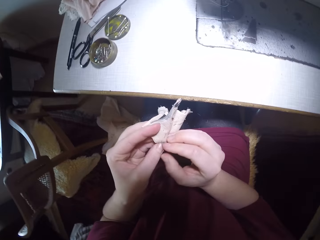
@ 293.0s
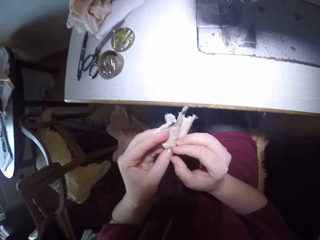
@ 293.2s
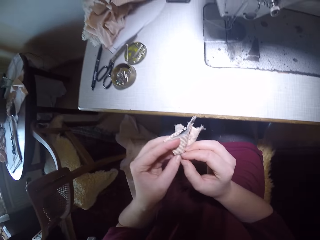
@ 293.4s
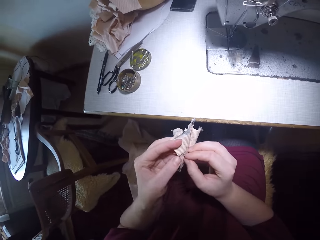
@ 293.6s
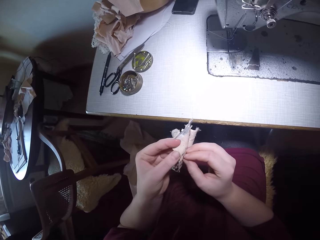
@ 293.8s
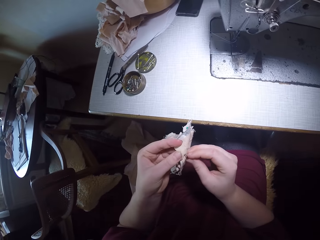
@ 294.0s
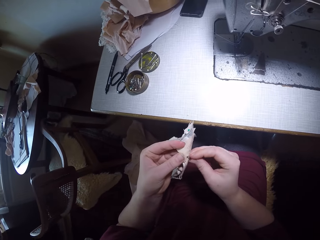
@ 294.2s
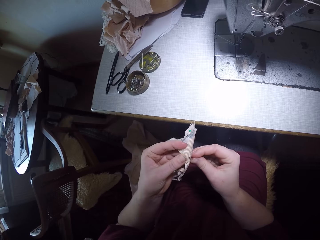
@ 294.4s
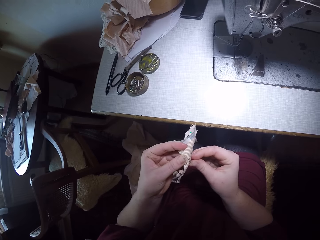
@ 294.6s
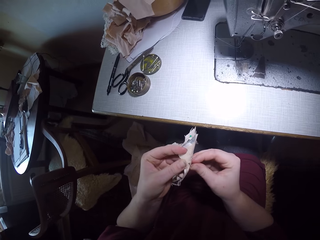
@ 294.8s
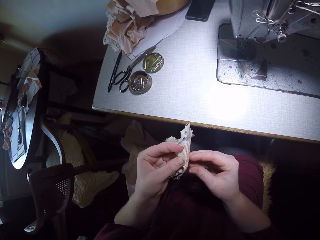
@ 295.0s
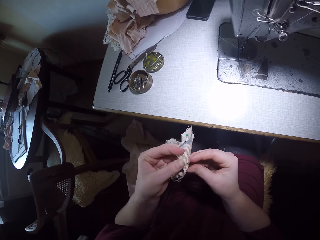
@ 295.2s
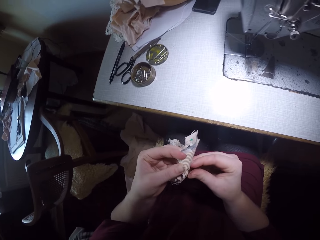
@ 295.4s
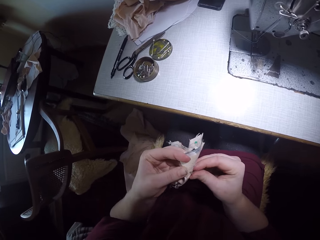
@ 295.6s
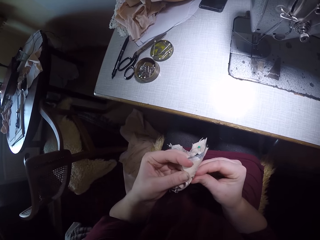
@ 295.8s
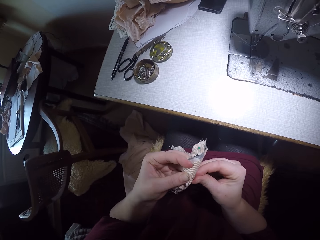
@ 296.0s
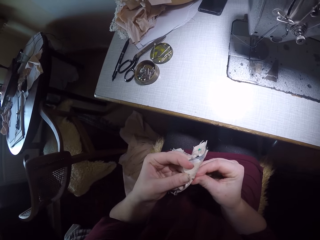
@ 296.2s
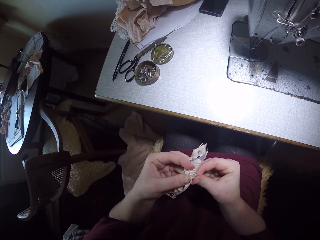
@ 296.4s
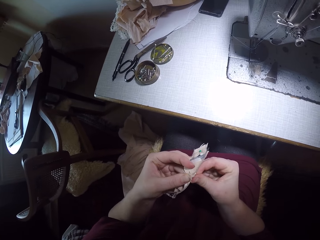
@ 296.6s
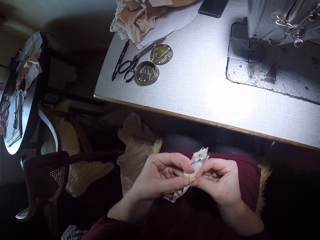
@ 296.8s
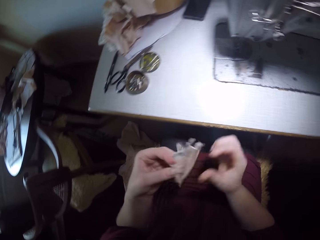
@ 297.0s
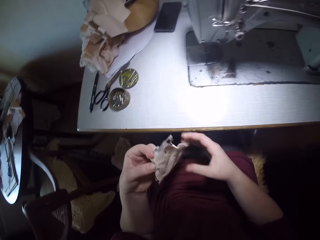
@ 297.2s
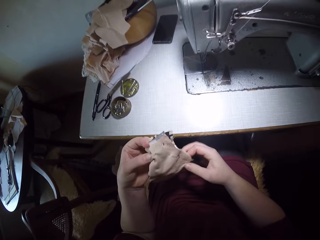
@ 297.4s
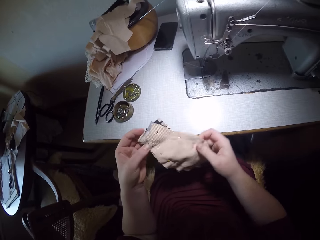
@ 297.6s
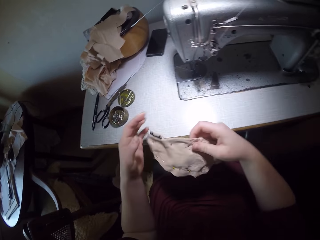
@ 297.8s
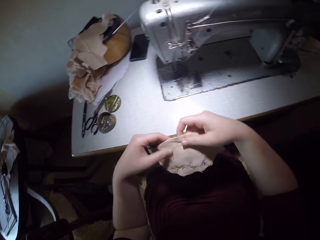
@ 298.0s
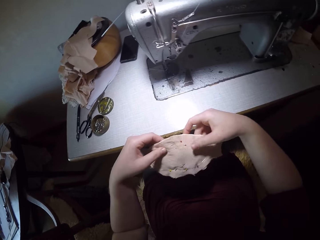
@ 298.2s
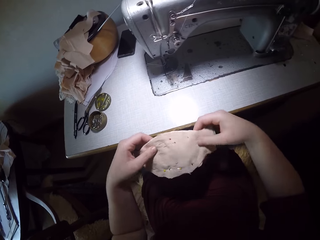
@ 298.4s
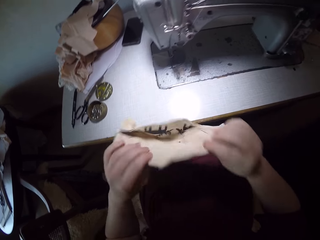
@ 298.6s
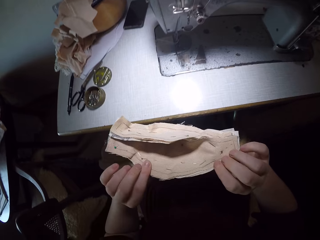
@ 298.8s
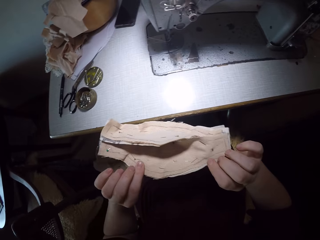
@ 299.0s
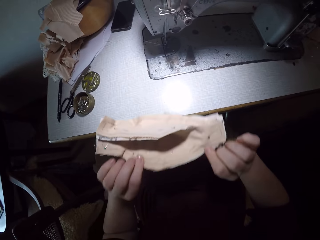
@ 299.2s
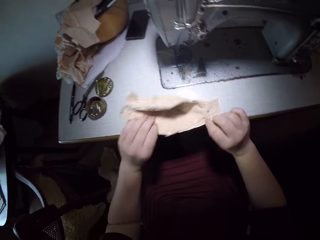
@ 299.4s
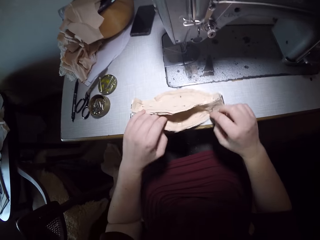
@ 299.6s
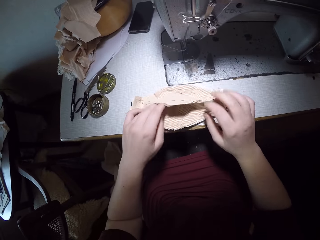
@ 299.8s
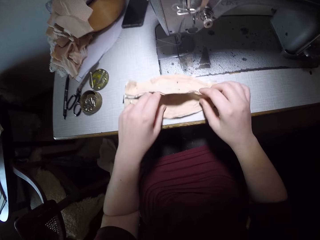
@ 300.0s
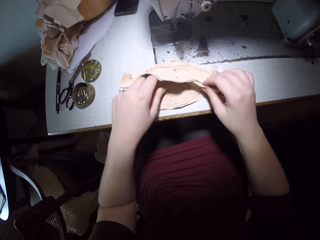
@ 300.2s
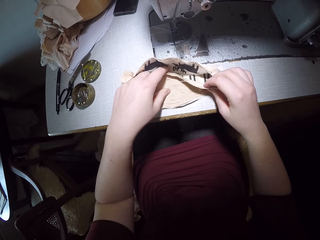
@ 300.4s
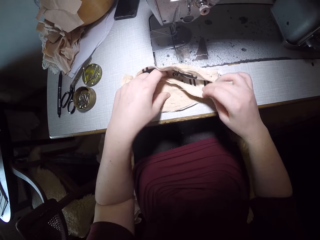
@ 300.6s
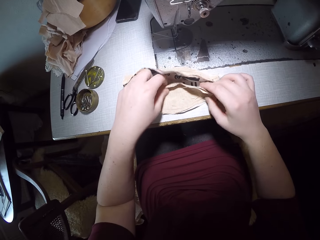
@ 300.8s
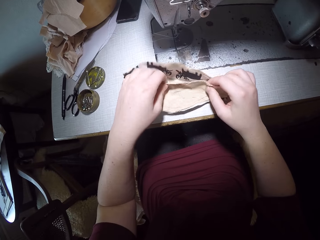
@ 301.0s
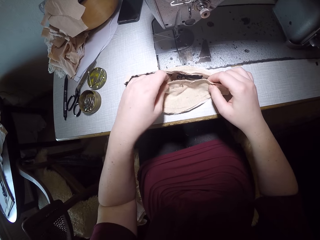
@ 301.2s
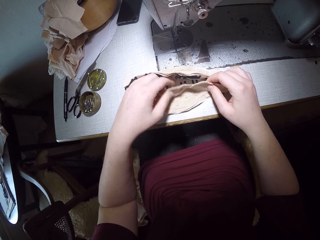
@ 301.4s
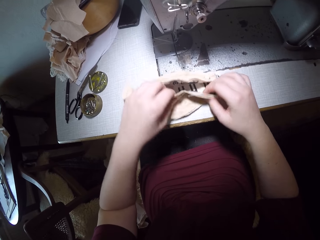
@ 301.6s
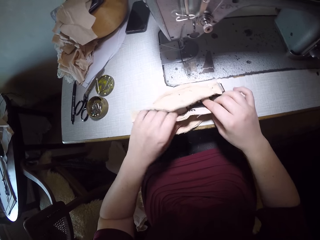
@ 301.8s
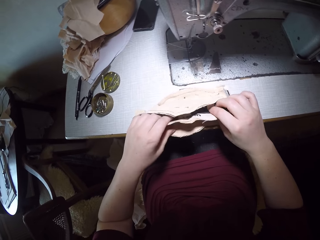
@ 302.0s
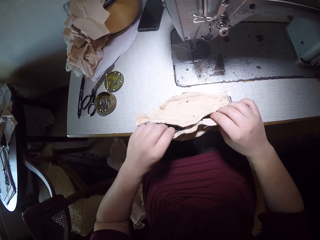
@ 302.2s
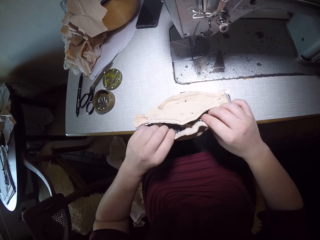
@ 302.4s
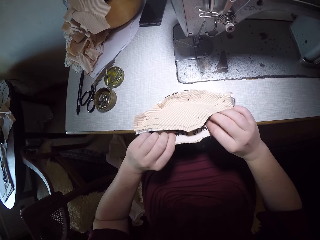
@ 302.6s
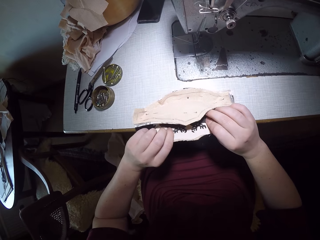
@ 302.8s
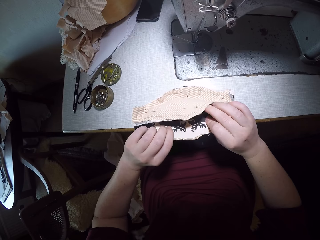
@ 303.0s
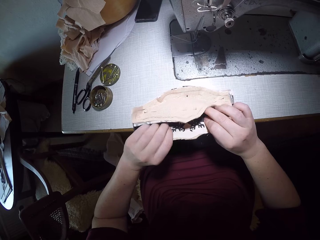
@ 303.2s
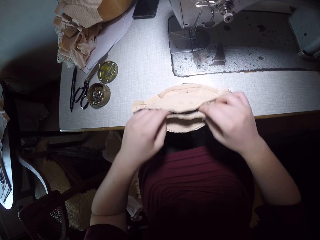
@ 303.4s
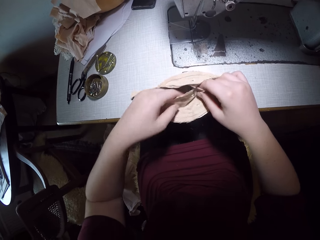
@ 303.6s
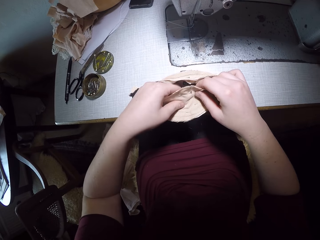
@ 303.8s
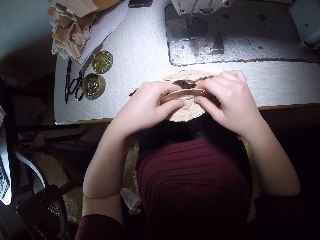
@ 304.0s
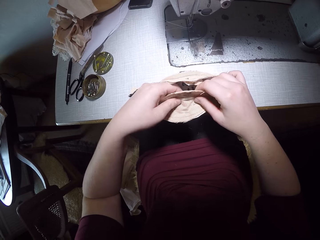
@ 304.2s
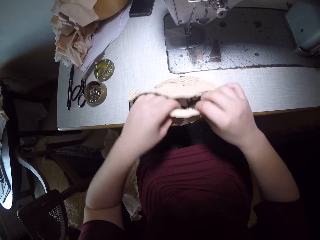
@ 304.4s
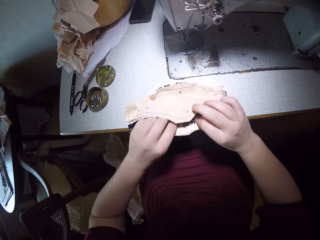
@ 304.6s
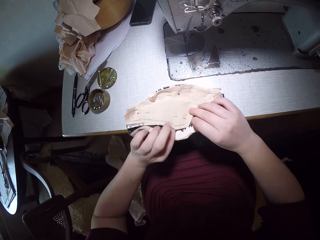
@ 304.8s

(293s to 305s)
The camera wearer looks back to the joined clothing pieces he is holding. He examines the joined clothing pieces in his hands. He turns the cloth. He drops the joined clothing pieces on the sewing machine. He opens the cloth. He adjusts the joined clothing pieces on the sewing machine.

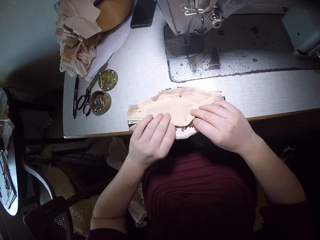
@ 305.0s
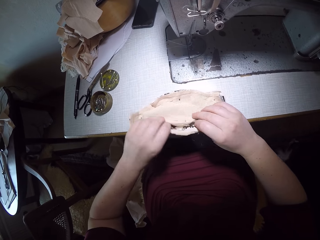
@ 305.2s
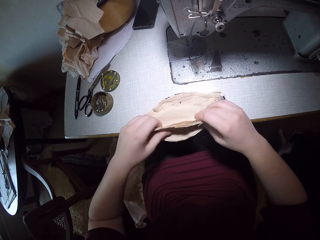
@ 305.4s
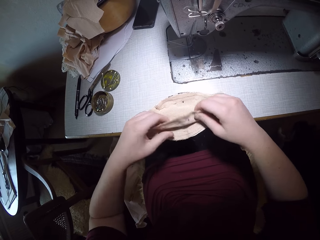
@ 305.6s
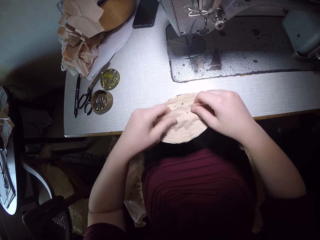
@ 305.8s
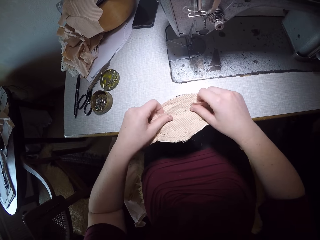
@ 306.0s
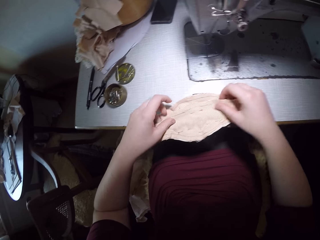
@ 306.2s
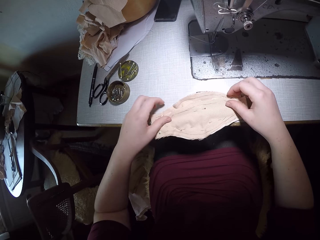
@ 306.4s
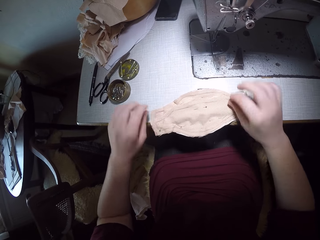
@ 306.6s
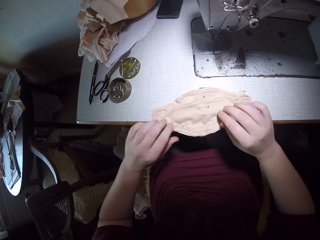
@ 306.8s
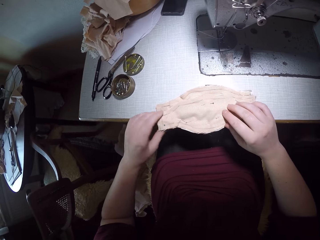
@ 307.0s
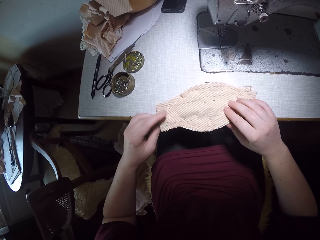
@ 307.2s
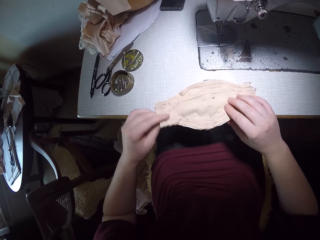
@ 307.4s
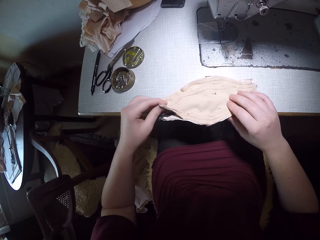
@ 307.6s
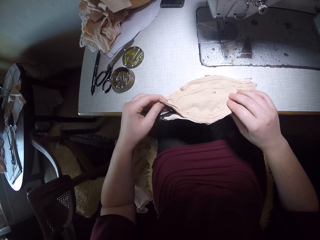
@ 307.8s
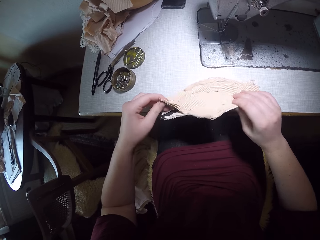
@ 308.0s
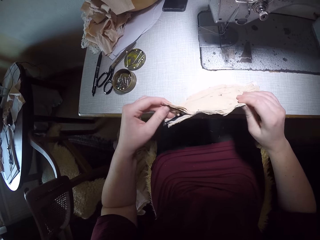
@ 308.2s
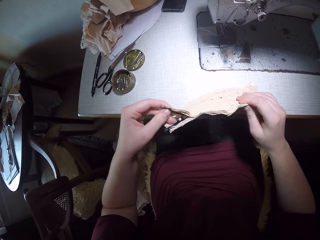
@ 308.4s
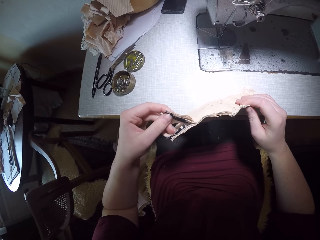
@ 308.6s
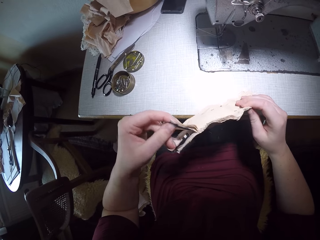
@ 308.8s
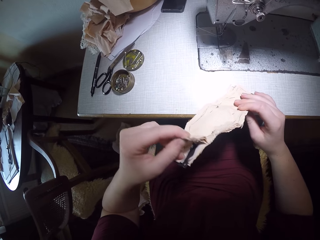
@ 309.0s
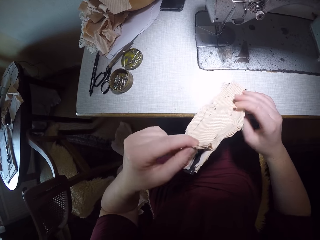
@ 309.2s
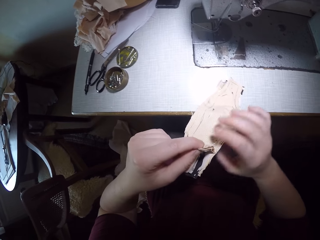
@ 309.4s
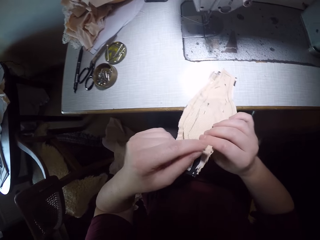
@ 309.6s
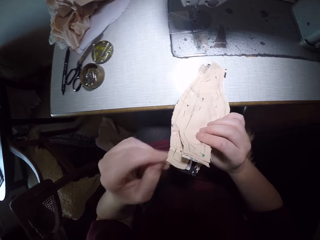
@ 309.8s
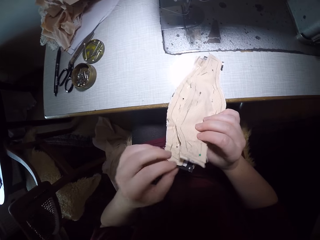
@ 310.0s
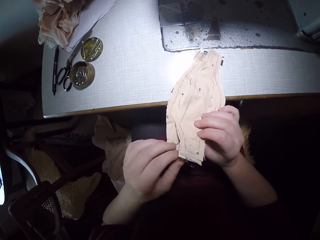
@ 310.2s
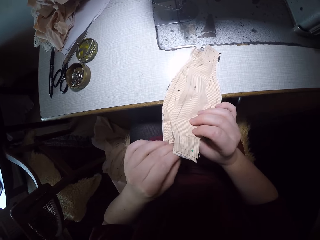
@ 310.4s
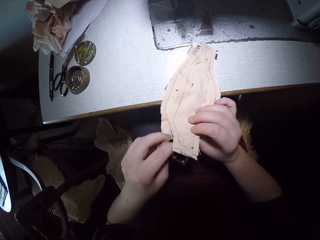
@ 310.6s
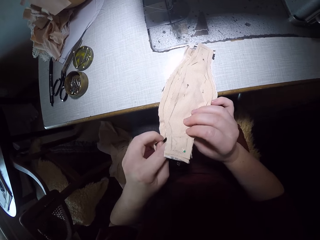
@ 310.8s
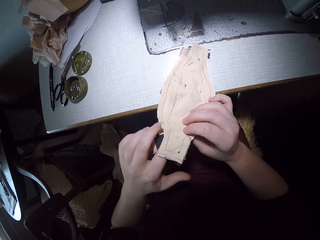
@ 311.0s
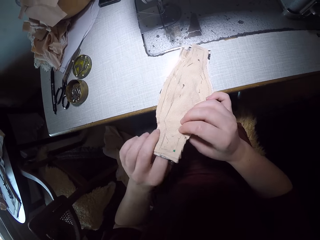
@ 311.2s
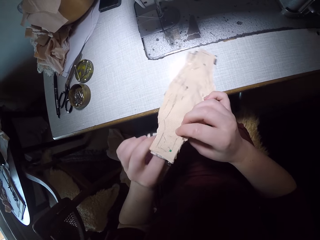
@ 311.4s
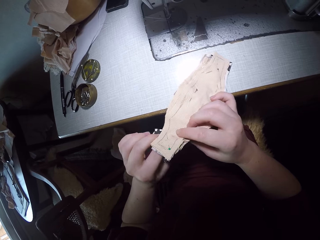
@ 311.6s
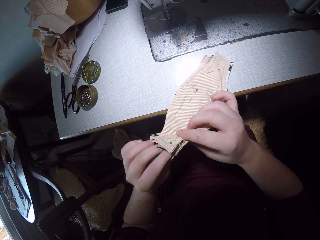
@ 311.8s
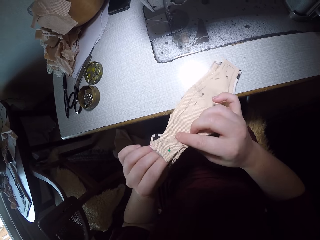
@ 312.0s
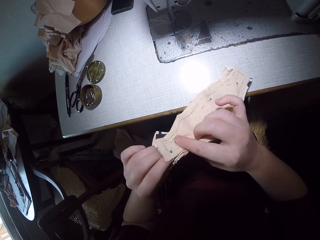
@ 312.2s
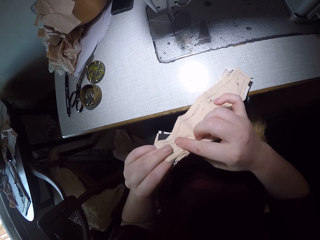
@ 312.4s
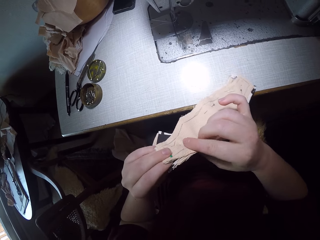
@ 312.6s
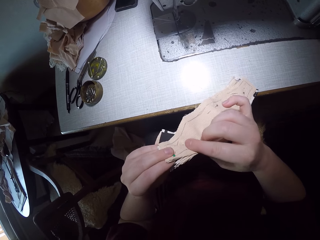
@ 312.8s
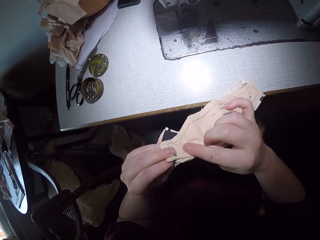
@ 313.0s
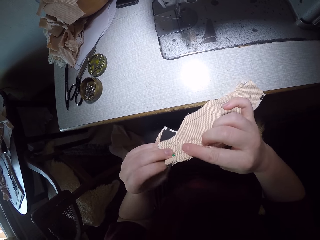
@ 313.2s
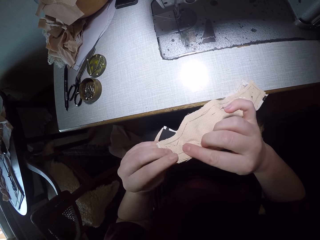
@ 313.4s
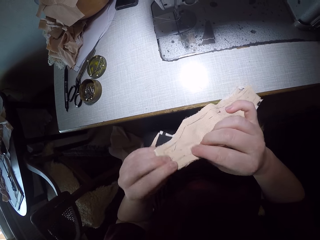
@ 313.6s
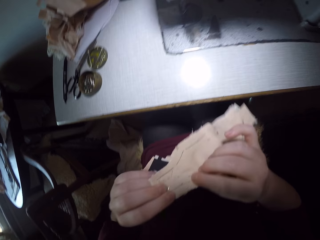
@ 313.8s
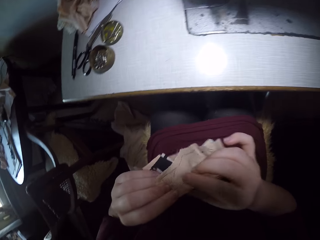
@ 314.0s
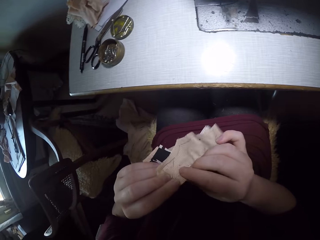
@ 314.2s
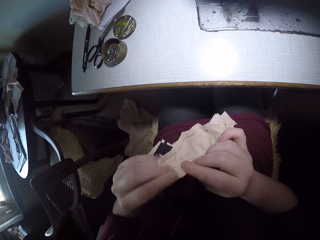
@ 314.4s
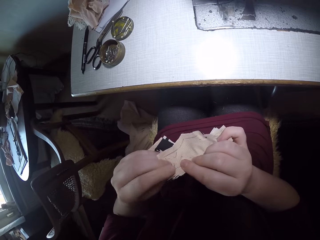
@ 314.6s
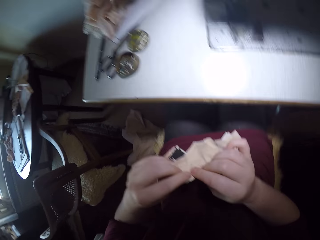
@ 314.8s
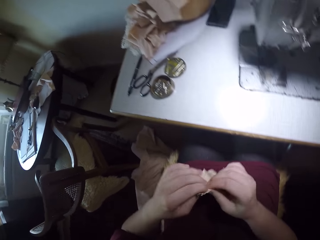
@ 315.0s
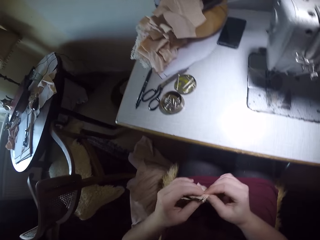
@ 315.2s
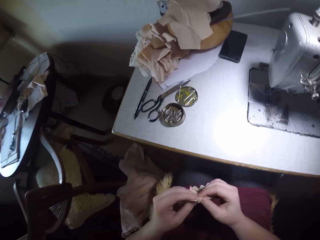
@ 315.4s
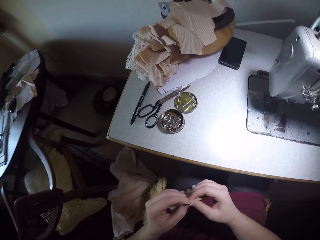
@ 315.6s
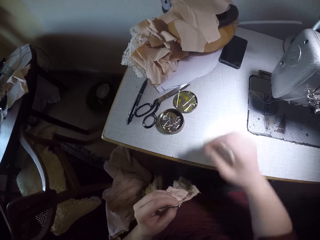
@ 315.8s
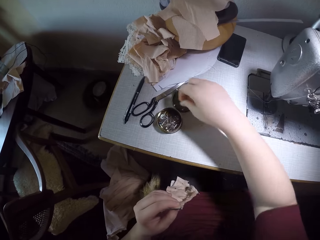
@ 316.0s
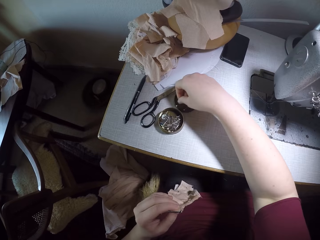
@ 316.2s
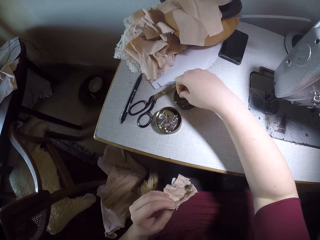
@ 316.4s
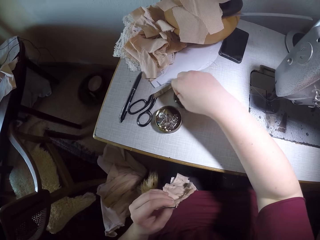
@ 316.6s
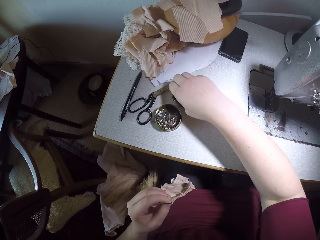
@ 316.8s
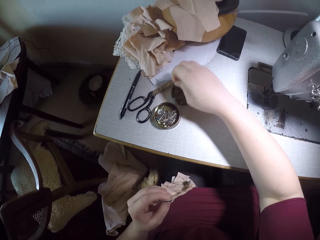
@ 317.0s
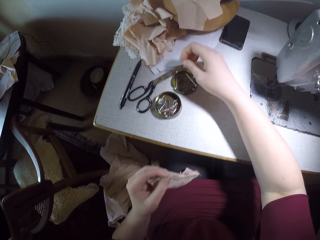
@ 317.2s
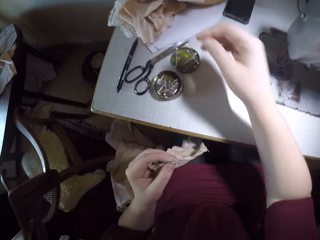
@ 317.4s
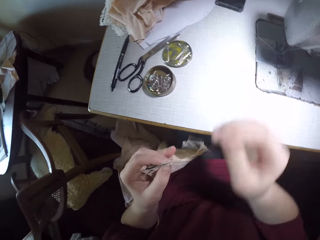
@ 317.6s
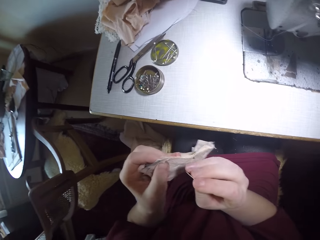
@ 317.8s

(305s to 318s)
The camera wearer raises the joined clothing pieces from the table. They take the cloth. They continue to adjust the lining of the joined clothing pieces. They remove the joined clothing pieces from the sewing machine. They take another pin from the pin plate on the right again.
